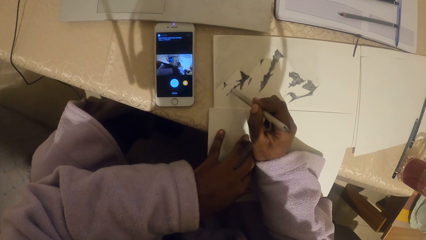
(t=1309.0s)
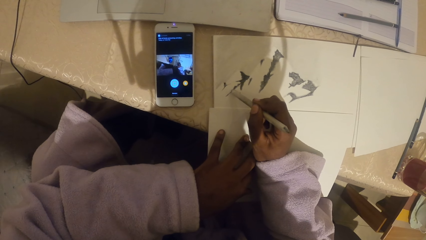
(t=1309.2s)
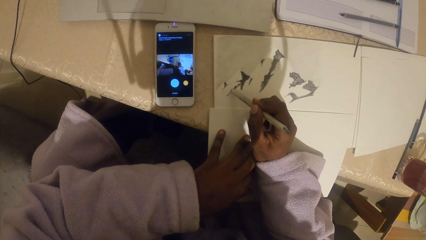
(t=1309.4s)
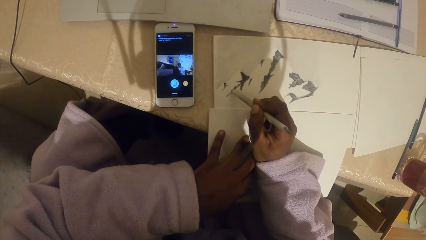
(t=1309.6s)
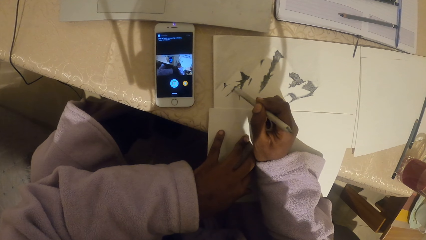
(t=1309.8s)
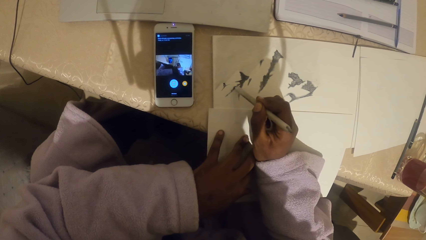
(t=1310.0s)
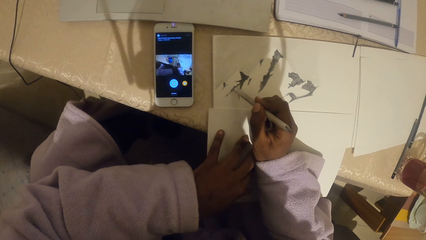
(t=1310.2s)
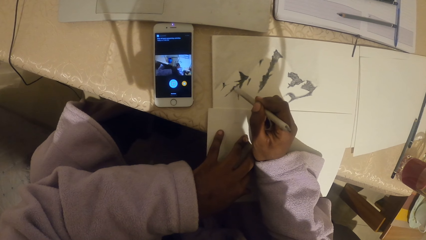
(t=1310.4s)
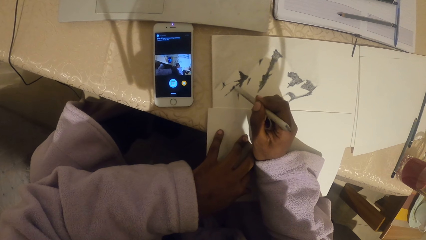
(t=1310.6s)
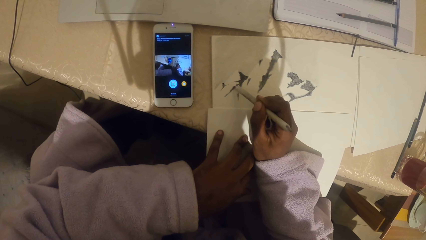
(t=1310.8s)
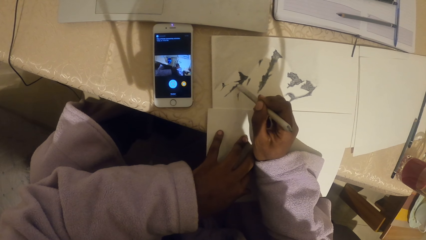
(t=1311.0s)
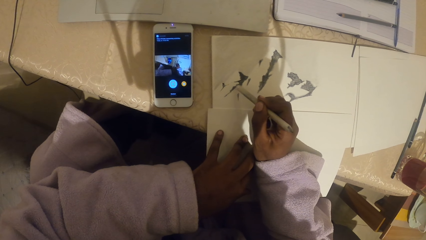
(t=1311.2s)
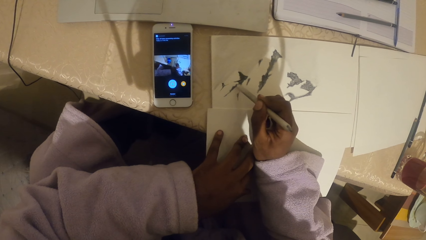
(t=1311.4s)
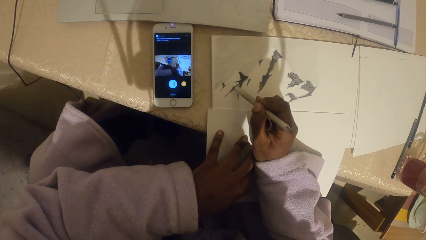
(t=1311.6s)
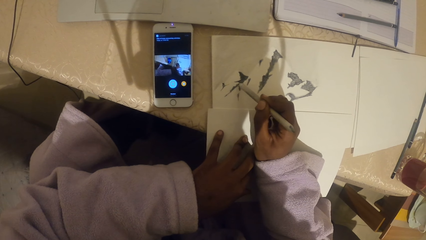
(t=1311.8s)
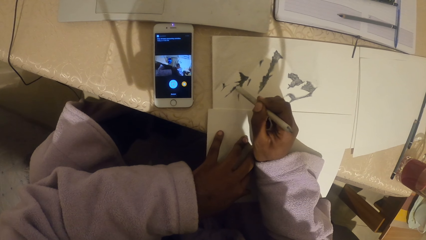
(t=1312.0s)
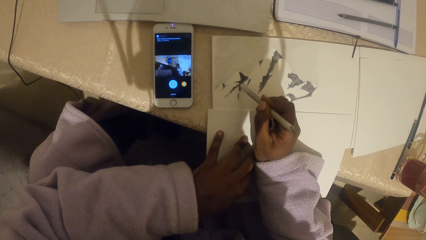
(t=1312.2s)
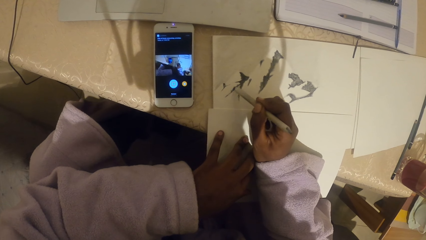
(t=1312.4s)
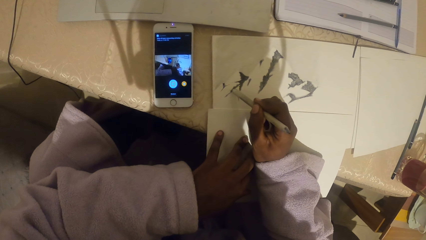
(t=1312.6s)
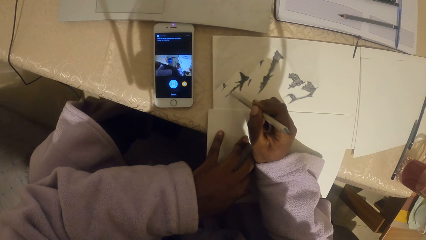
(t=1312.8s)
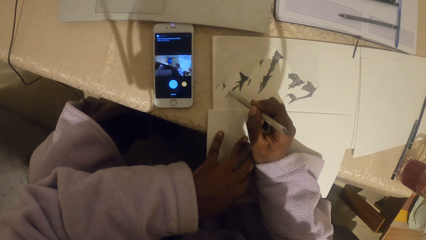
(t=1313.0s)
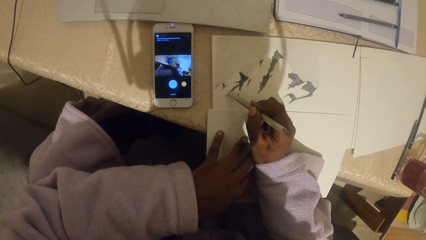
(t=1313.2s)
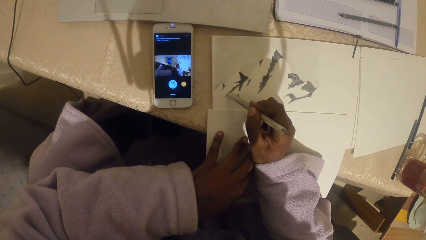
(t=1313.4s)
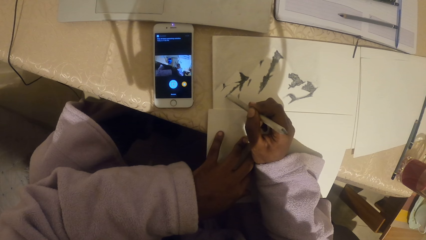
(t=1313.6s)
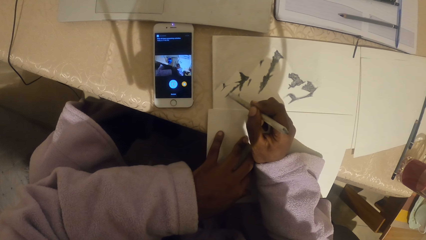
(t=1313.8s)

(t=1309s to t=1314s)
The camera wearer paints the sketch with the marker pen.

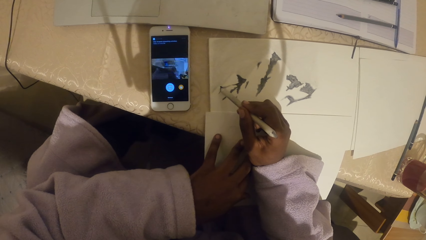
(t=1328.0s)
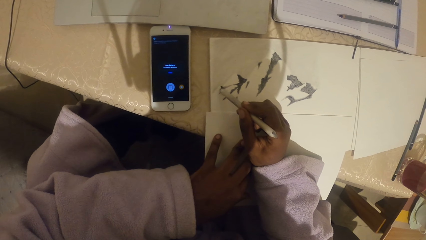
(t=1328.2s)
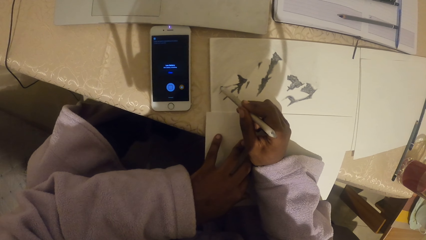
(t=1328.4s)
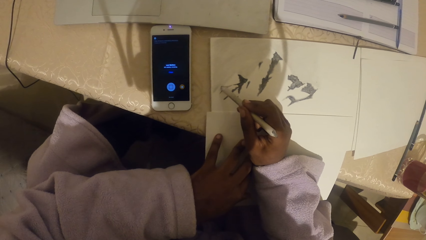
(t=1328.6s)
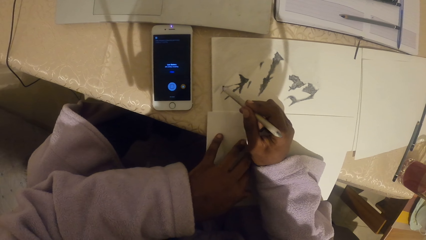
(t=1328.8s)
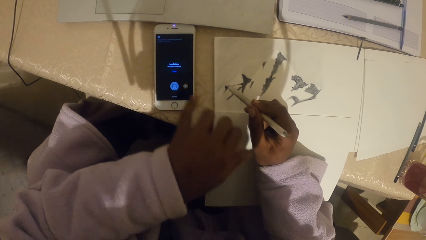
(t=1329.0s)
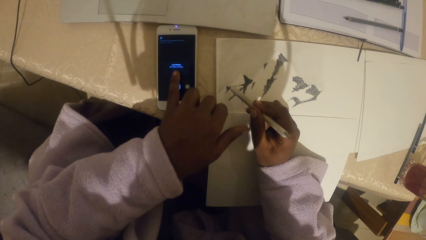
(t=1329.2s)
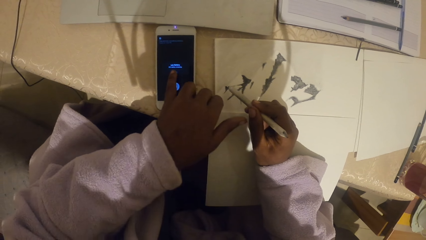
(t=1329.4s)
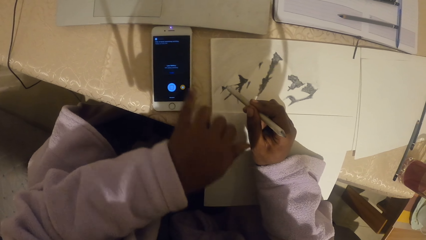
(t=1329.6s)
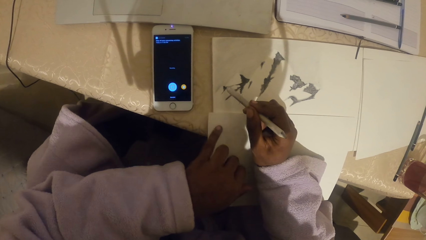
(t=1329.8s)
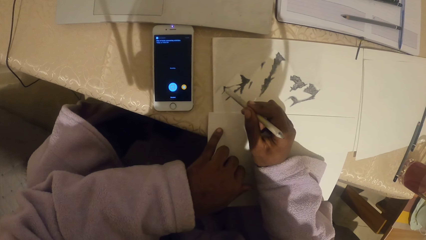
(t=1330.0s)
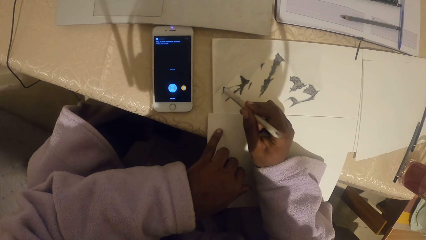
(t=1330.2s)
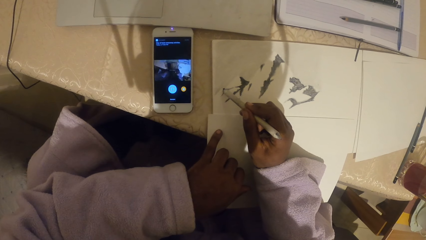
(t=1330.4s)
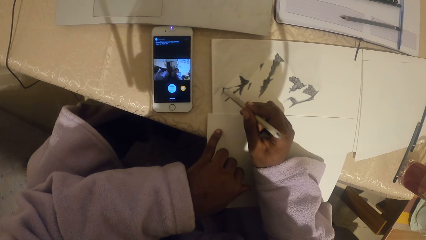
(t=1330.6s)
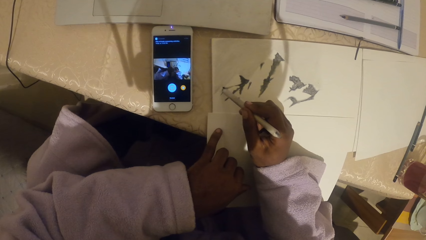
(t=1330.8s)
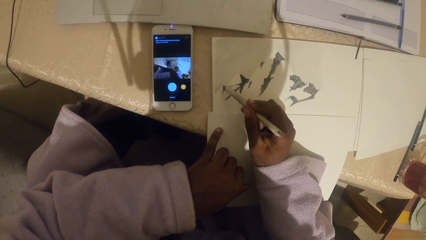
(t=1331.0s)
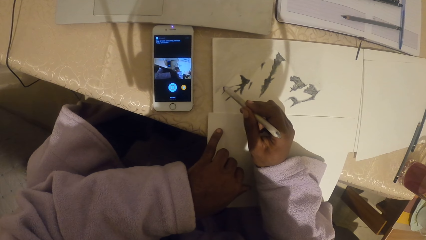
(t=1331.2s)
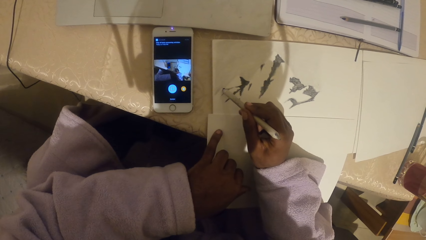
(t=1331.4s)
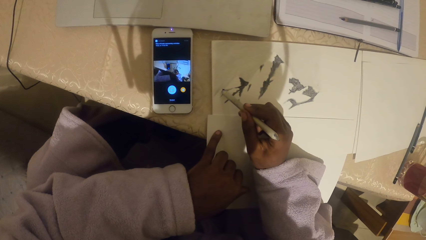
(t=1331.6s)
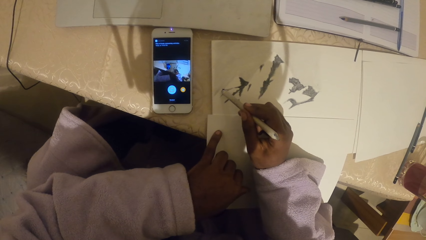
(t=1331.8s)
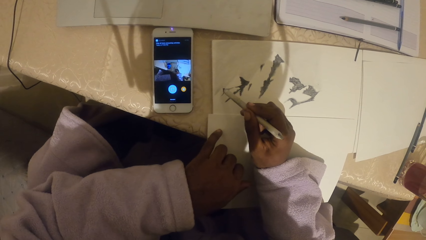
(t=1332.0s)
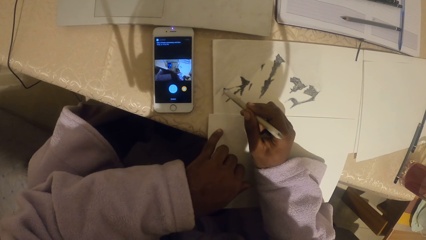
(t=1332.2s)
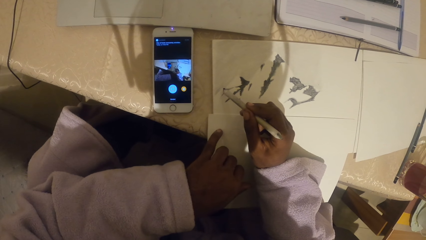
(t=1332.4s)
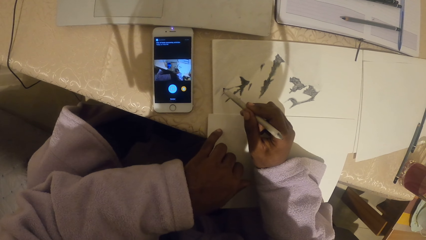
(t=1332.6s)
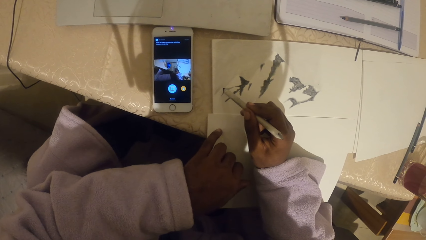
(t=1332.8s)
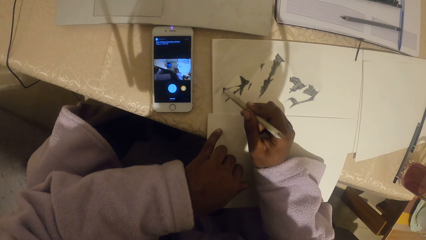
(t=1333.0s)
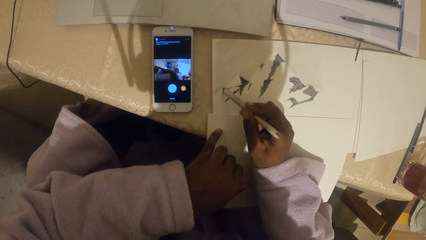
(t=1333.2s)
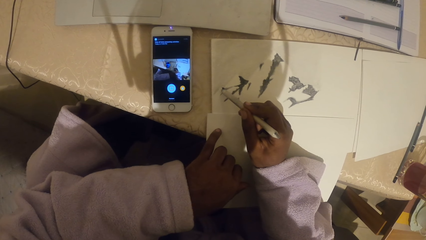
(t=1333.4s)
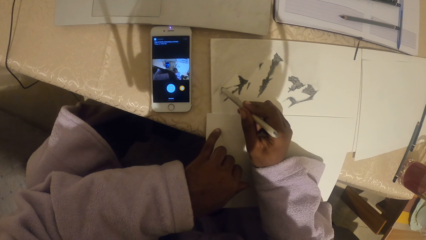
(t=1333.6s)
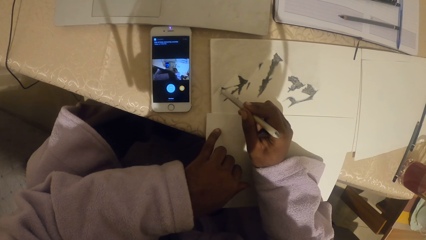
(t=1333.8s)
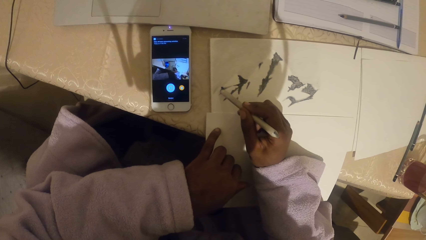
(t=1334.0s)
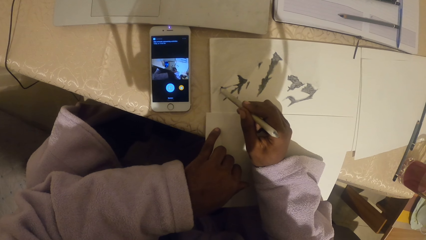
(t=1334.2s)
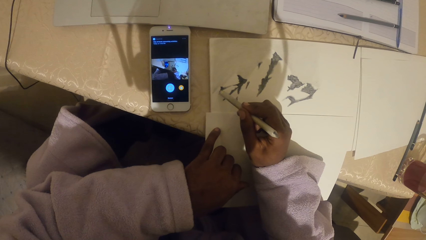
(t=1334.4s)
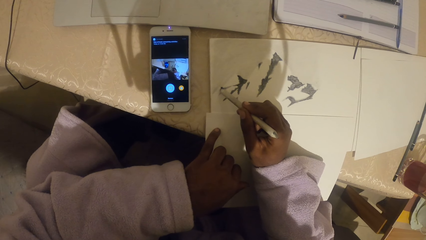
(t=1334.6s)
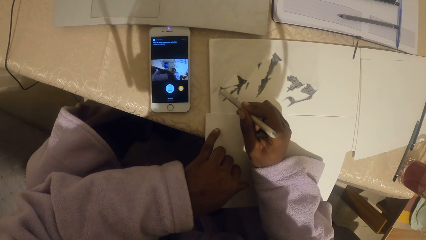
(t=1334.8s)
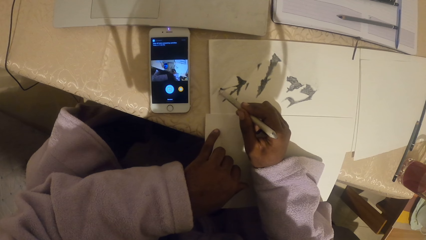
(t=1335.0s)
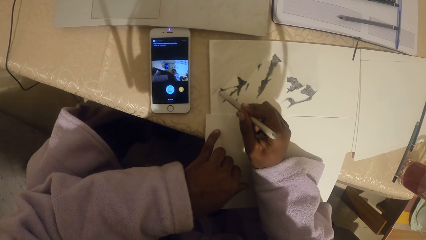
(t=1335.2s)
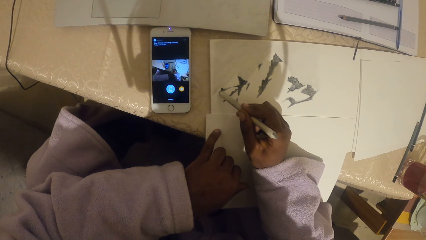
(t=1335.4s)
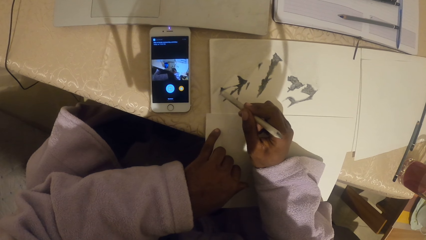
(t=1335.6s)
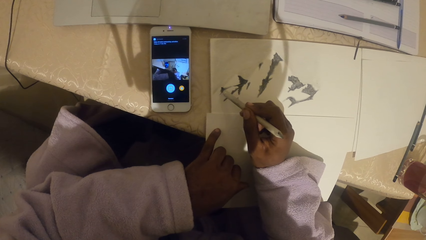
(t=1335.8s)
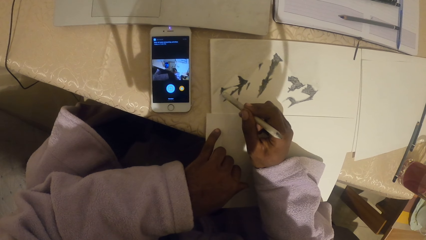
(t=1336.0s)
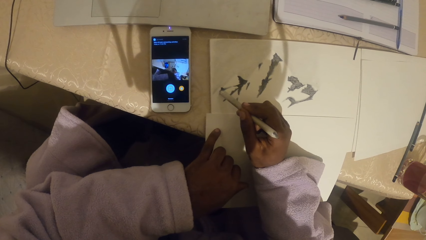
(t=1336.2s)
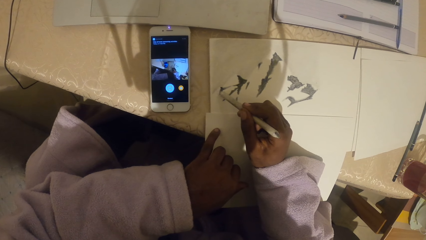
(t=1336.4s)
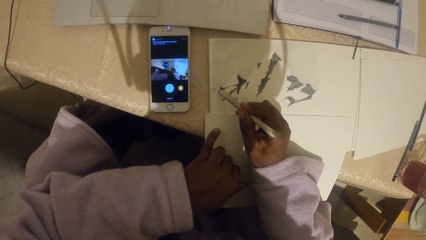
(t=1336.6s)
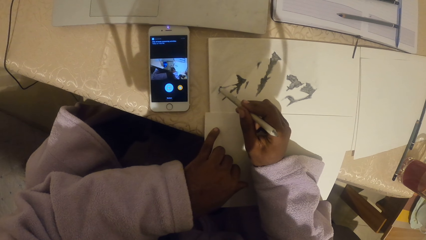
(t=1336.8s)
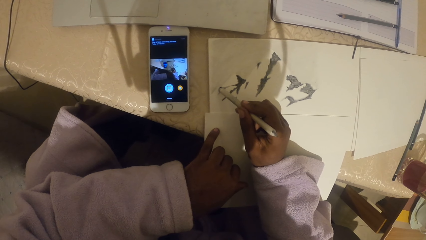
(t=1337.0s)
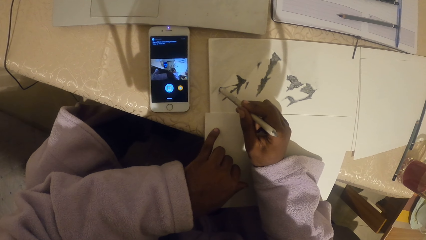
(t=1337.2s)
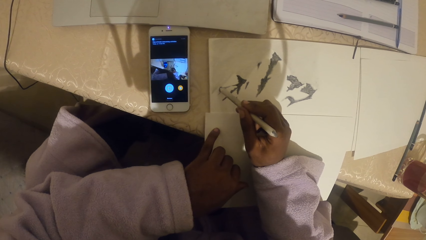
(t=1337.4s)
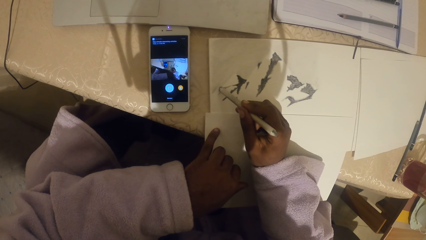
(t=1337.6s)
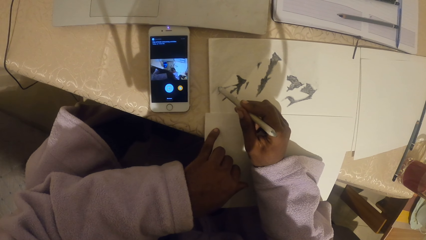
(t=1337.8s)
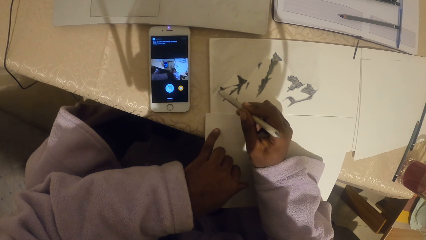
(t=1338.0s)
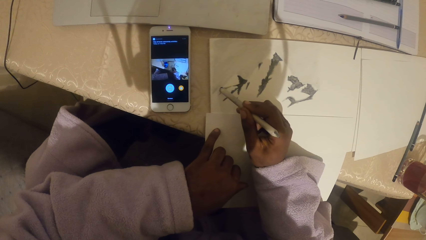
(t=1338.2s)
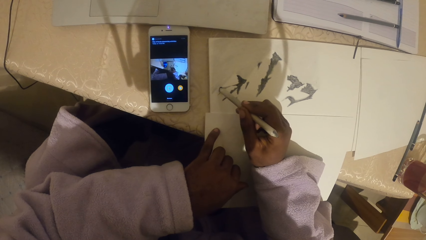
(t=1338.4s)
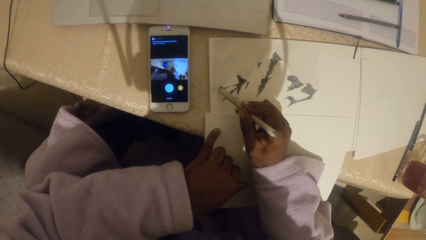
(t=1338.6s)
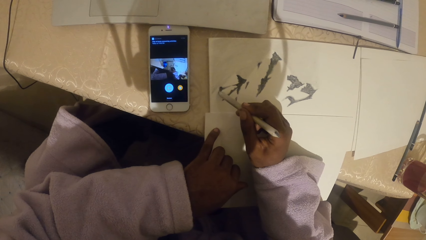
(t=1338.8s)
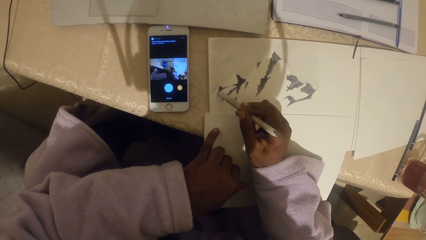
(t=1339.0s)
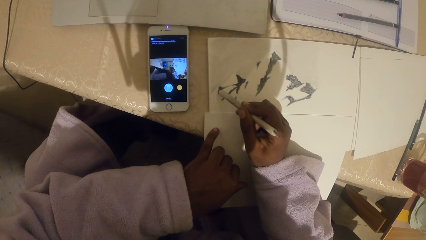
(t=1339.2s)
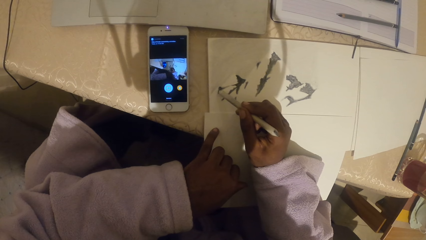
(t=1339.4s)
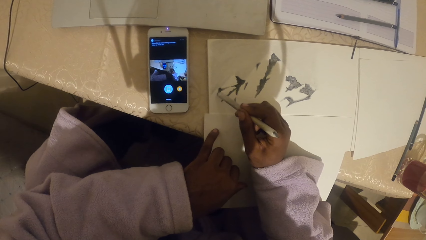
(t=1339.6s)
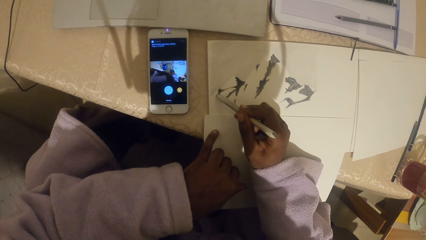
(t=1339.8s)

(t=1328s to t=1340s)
The camera wearer touches the phone. They paint the sketch on a piece of paper with the marker pen or pencil.
